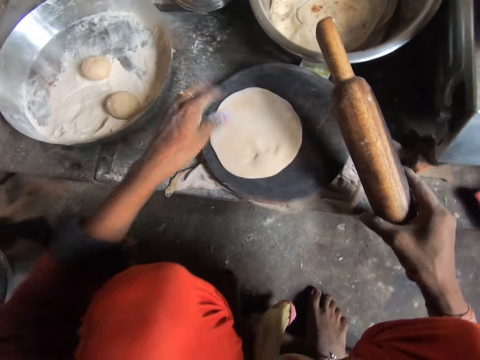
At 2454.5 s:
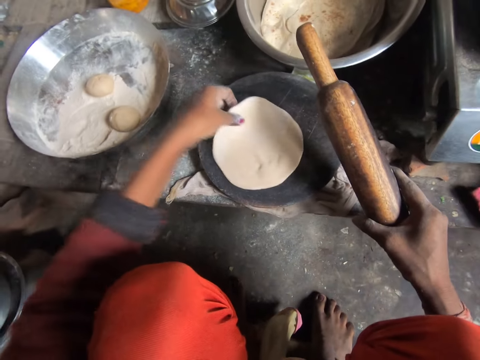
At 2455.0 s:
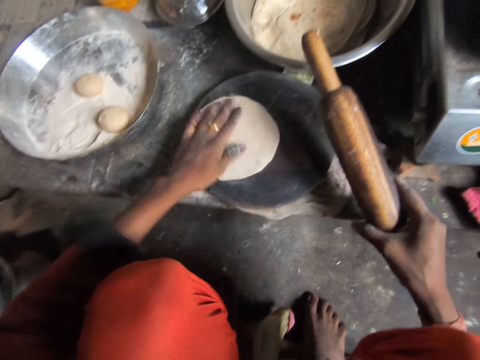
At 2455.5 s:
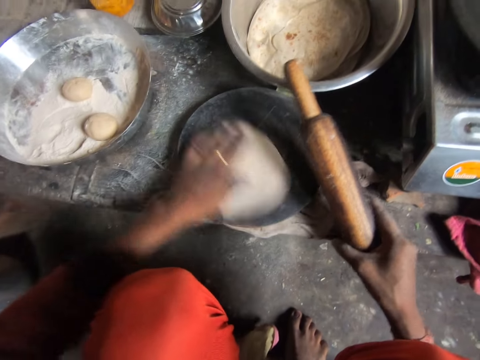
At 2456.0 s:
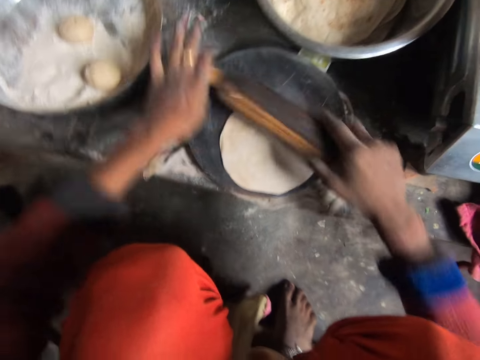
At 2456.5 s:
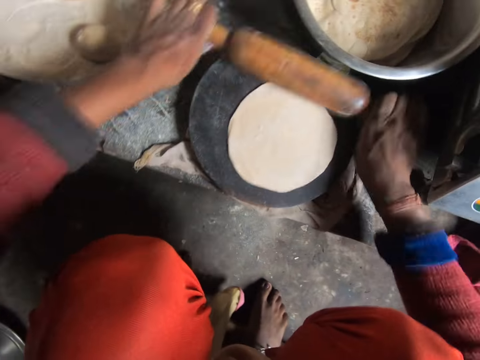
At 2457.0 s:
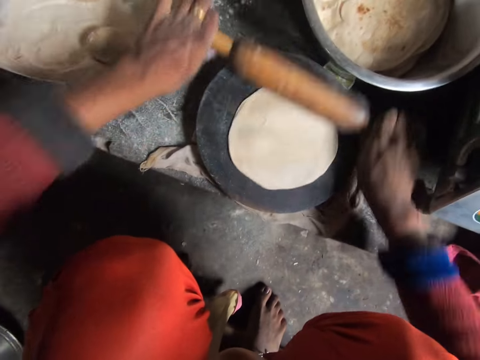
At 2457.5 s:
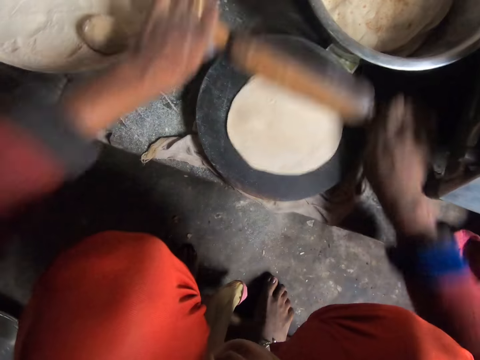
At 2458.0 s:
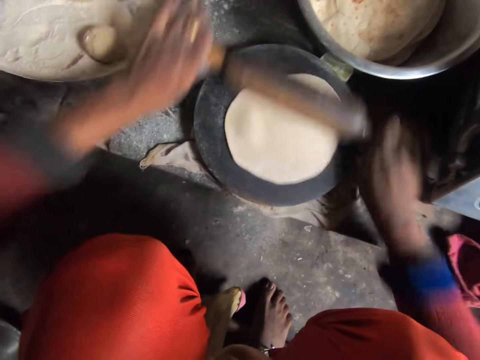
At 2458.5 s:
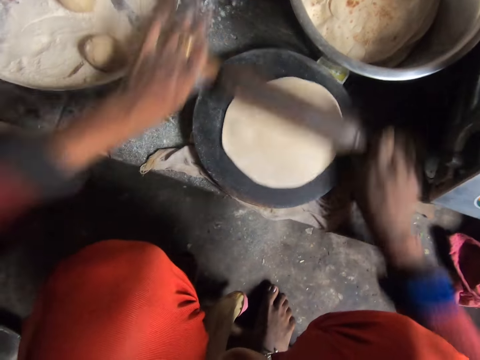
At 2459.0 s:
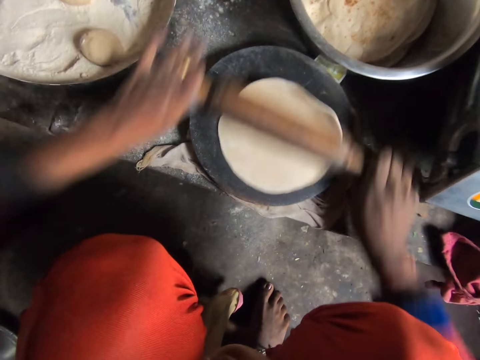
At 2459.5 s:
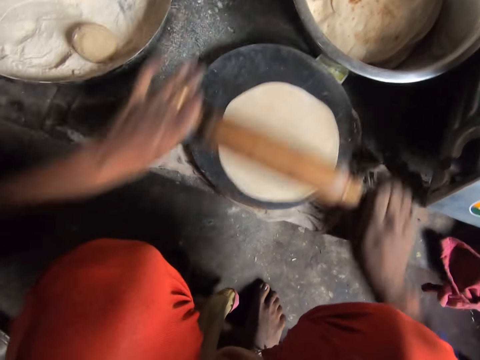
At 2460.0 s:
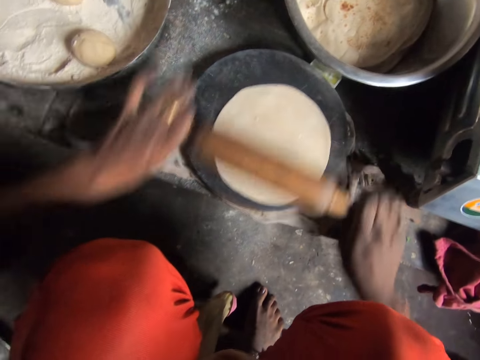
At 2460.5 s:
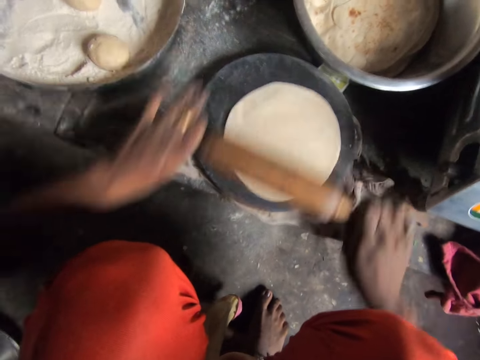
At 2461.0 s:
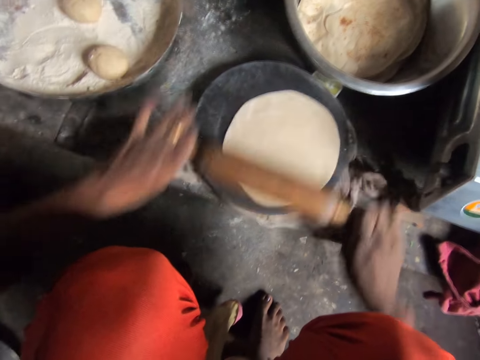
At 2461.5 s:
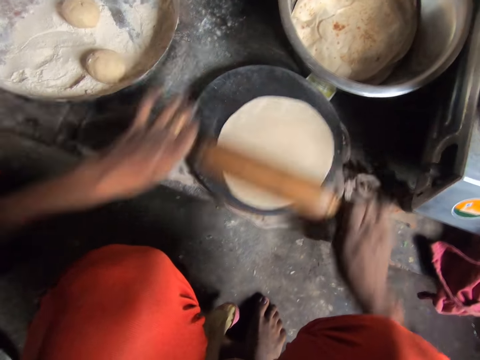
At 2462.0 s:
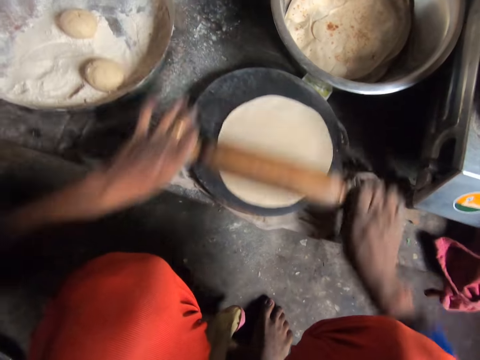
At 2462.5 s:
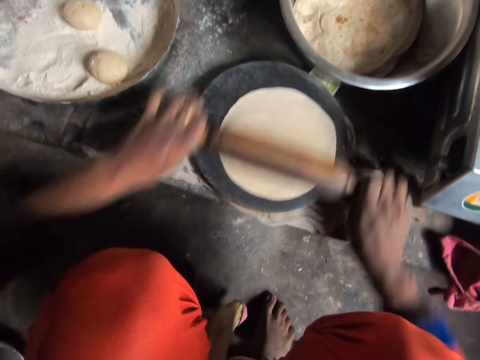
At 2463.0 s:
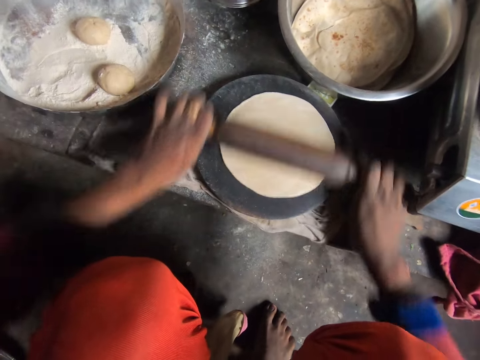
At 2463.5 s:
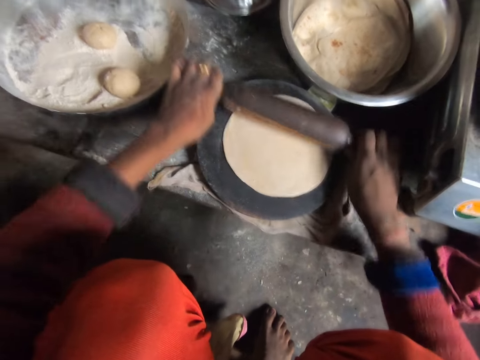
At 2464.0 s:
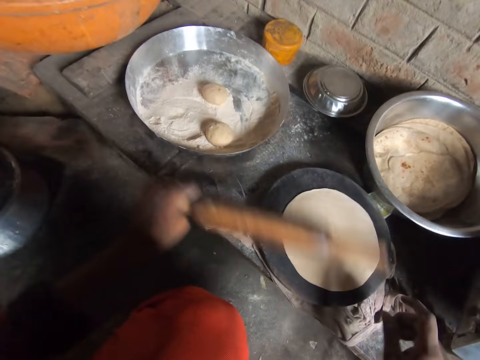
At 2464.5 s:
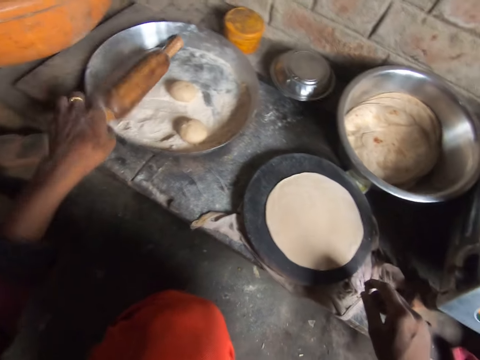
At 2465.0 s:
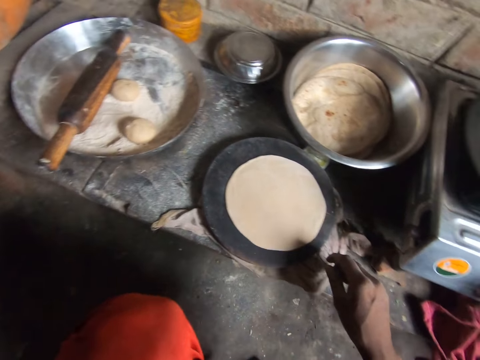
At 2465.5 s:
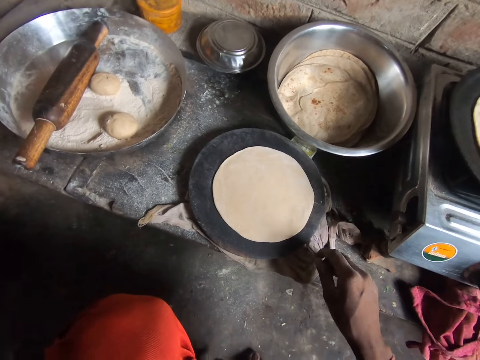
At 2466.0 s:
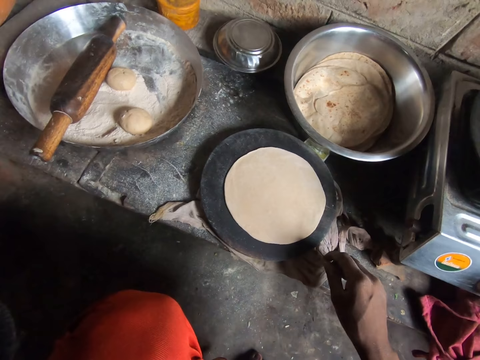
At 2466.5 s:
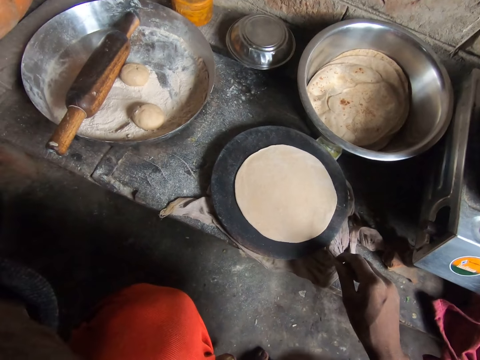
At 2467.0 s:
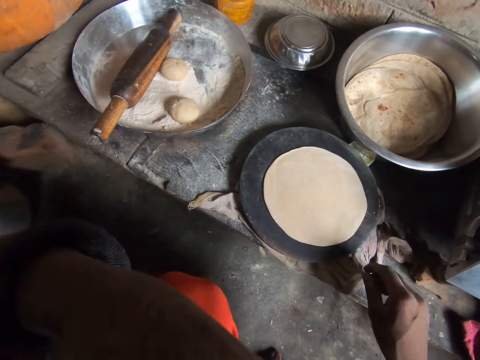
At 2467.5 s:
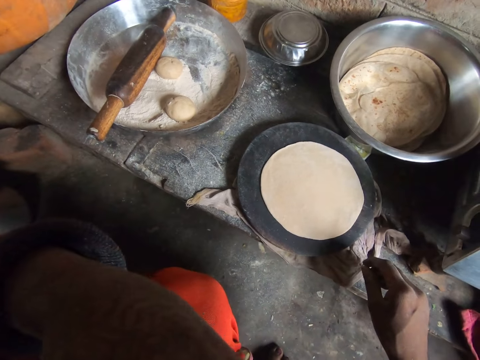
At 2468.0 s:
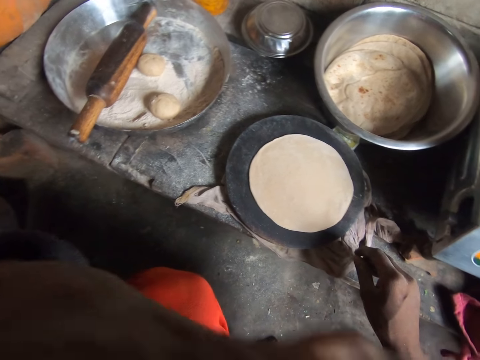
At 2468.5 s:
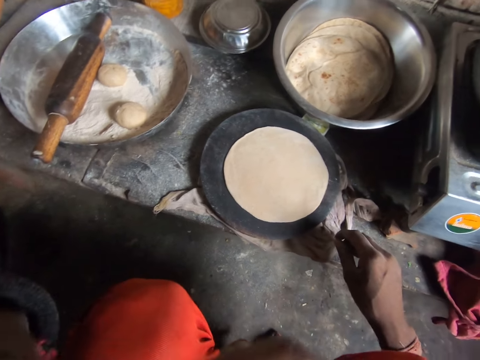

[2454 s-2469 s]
The camera wearer drops the pancake crust from the wooden board. She rolls out the pancake crust on the wooden board with the rolling pin. She drops the rolling pin in the bowl. She touches her face. She adjusts the camera.

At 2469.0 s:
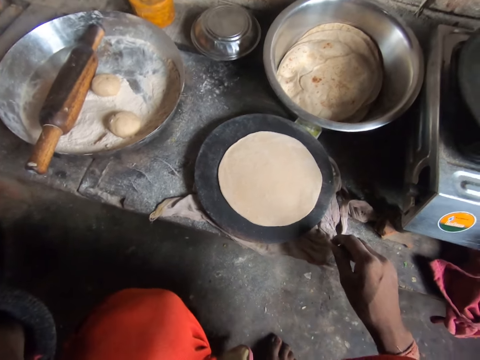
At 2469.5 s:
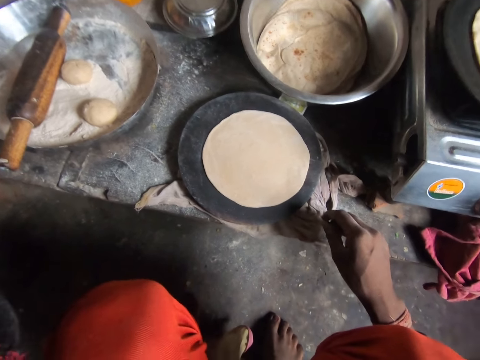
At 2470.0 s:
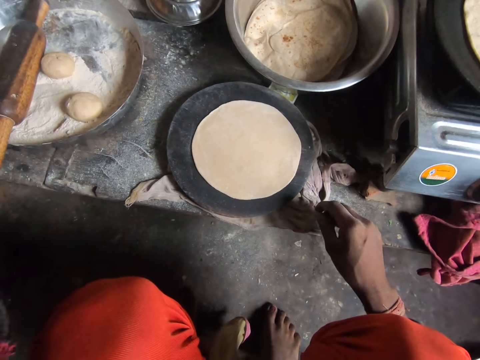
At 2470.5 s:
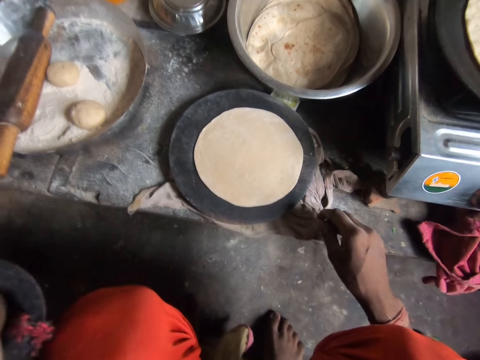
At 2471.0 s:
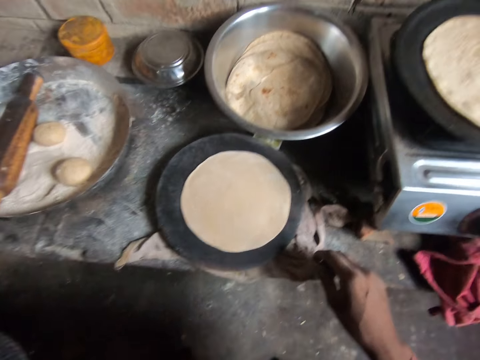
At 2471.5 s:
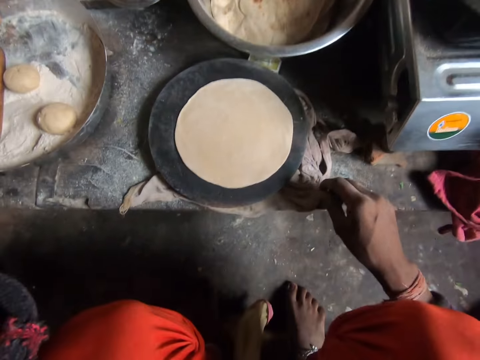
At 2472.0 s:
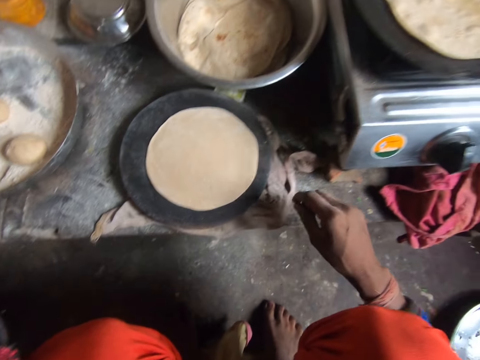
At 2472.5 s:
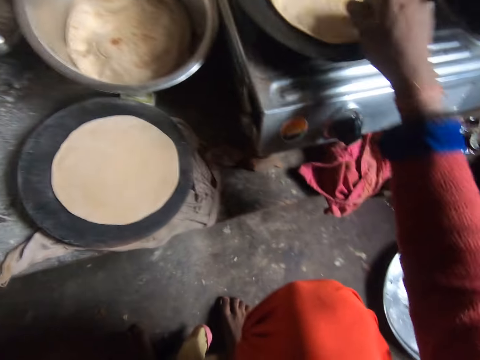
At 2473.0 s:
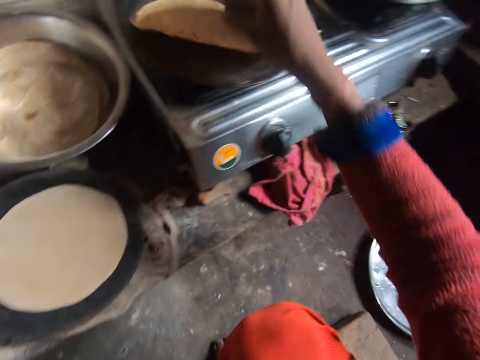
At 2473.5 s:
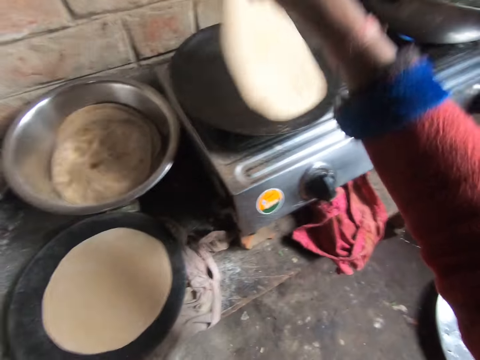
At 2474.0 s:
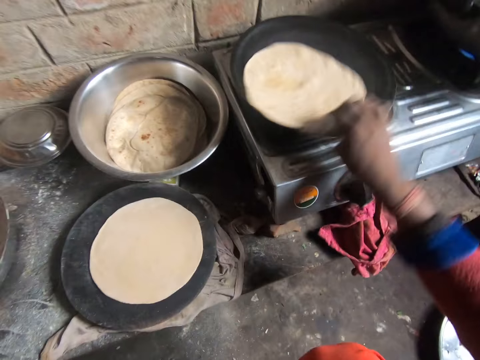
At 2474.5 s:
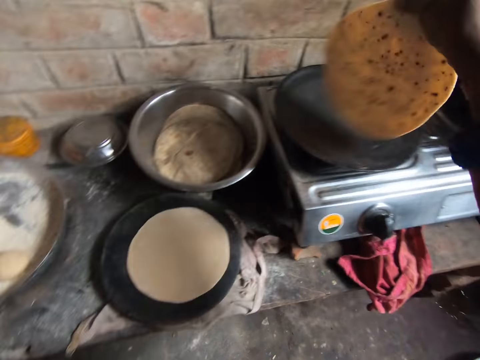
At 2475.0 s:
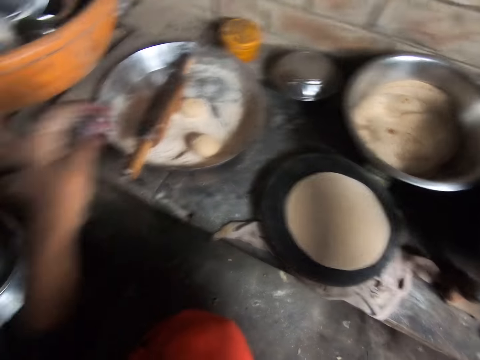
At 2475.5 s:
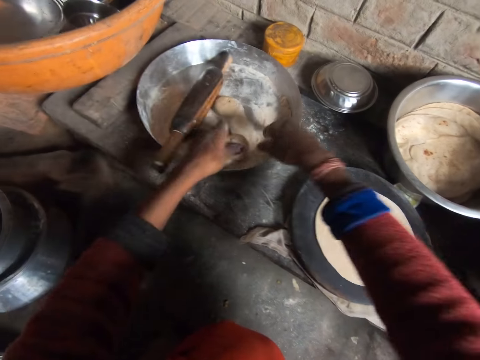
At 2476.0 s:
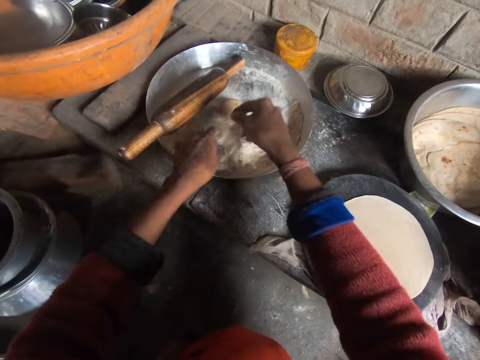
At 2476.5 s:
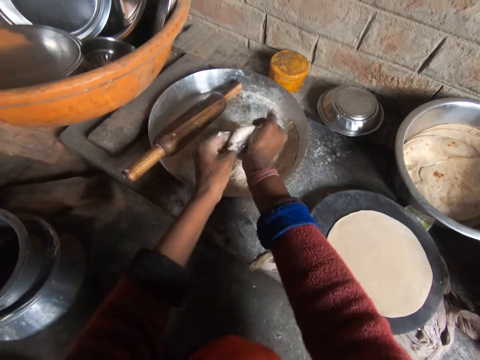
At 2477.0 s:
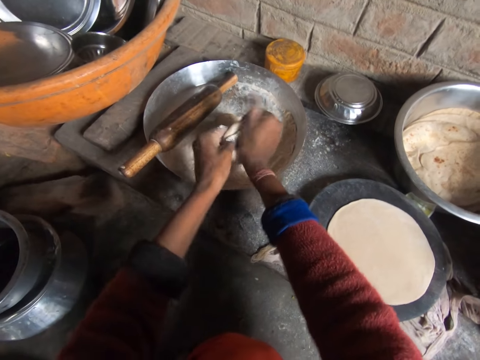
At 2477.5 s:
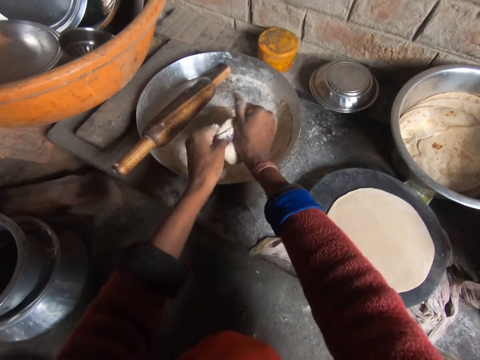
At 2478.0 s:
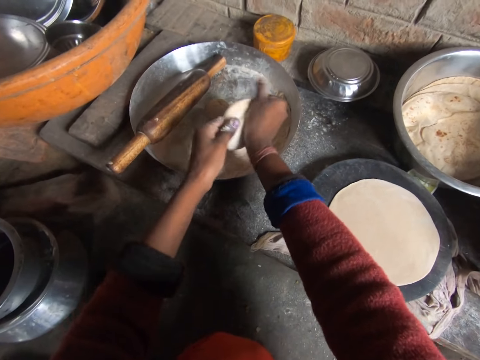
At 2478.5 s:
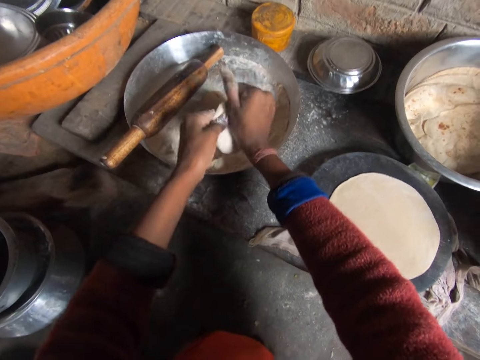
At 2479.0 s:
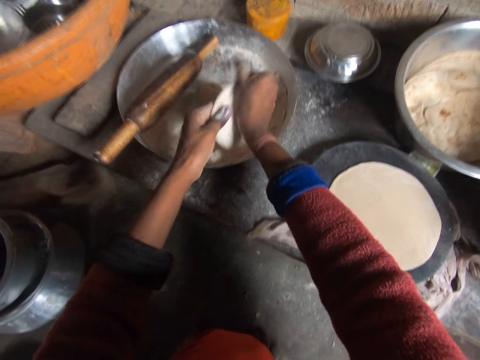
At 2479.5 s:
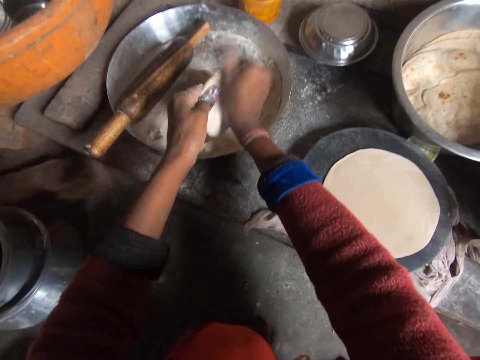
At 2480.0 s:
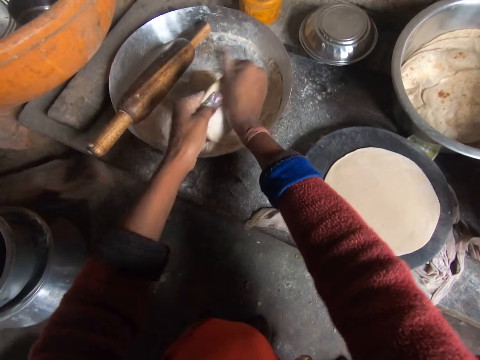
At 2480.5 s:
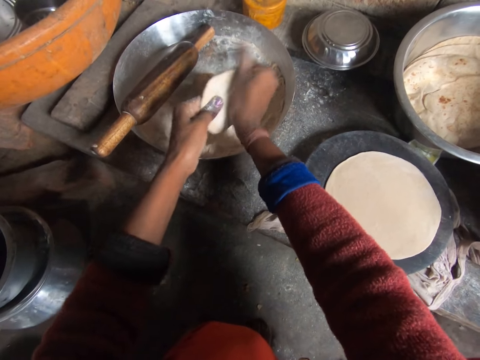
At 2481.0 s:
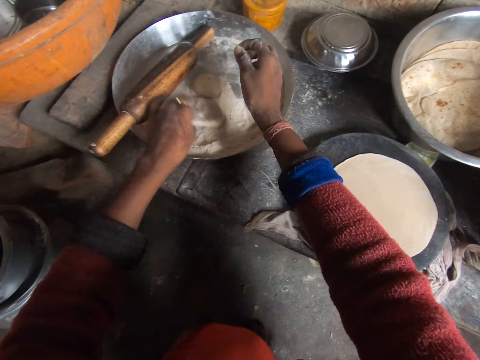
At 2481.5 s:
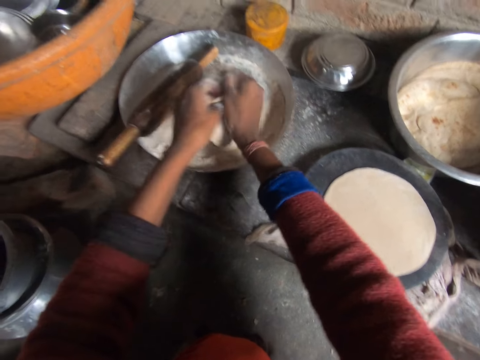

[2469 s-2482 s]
The camera wearer turns the pancake on the frying pan. She picks up the flatbread on the flat pan. She picks up the pancake crust from the bowl. She adds flour to the pancake crust in her hand. She flattens the pancake crust with her hands. She adds flour to the pancake crust in her hand.
